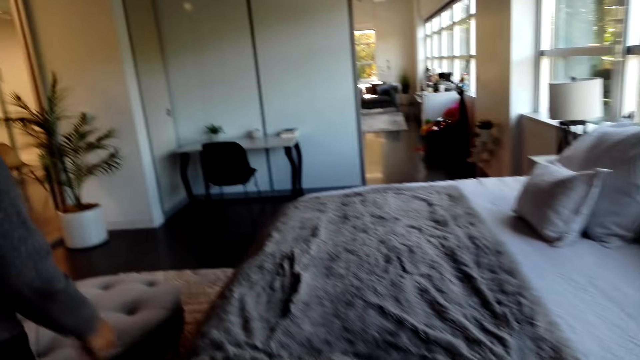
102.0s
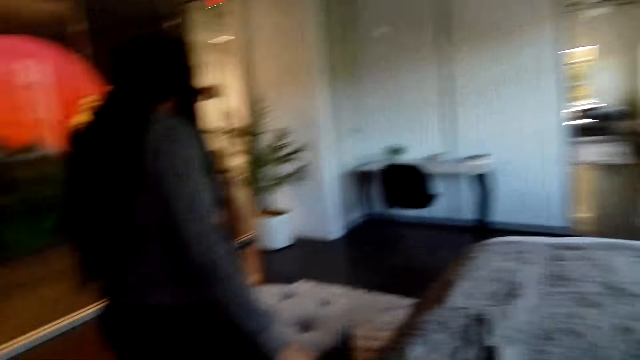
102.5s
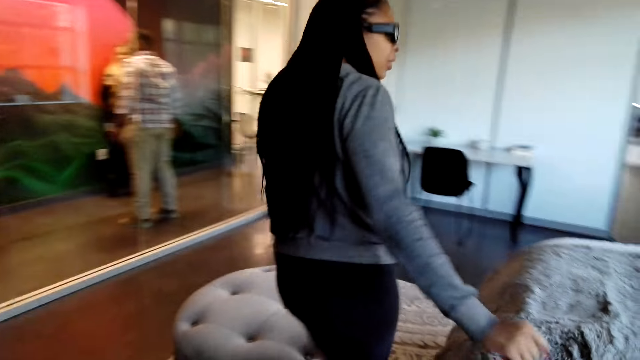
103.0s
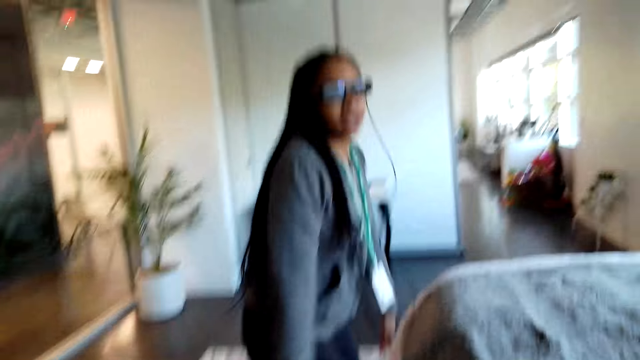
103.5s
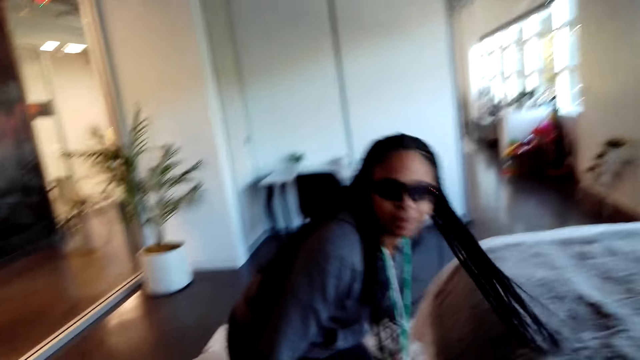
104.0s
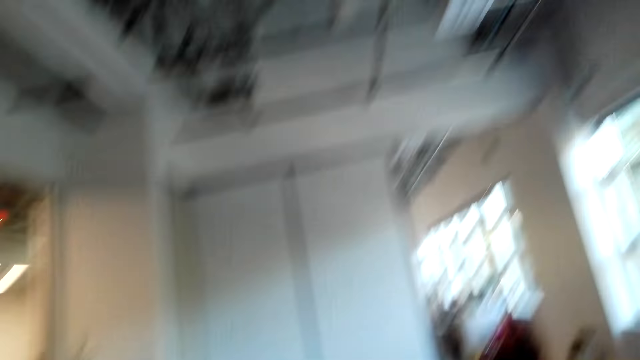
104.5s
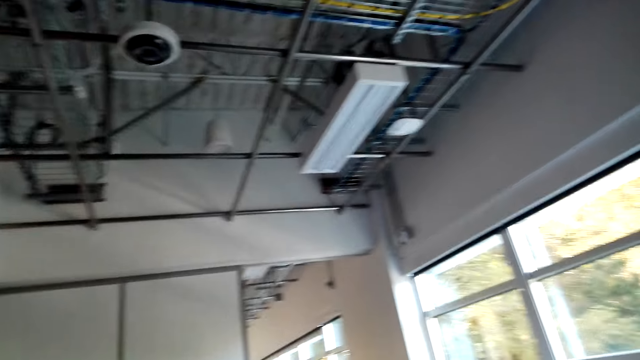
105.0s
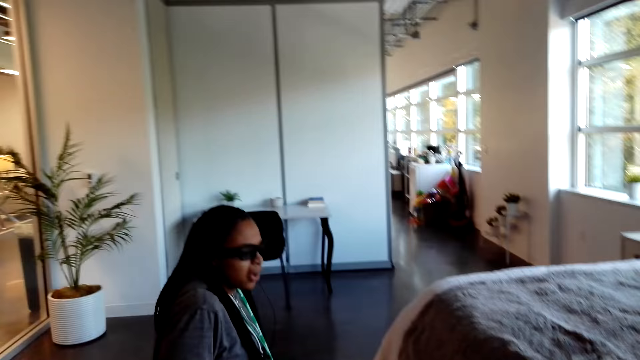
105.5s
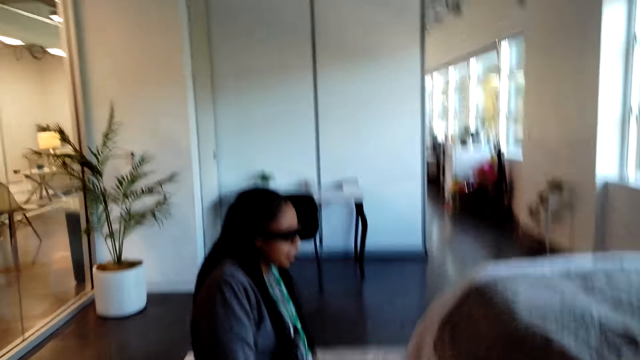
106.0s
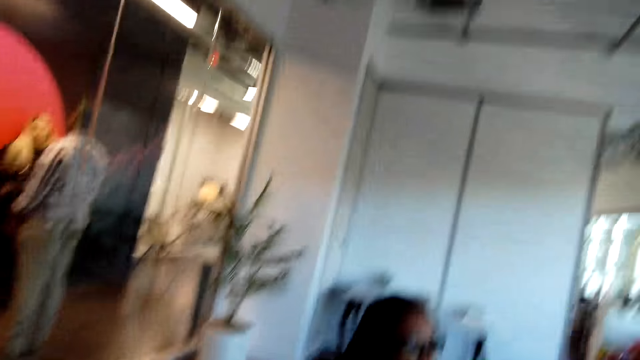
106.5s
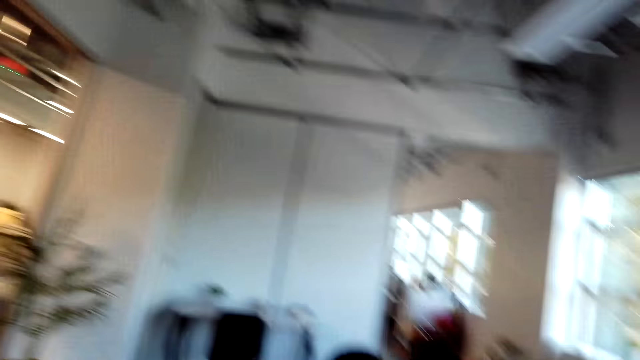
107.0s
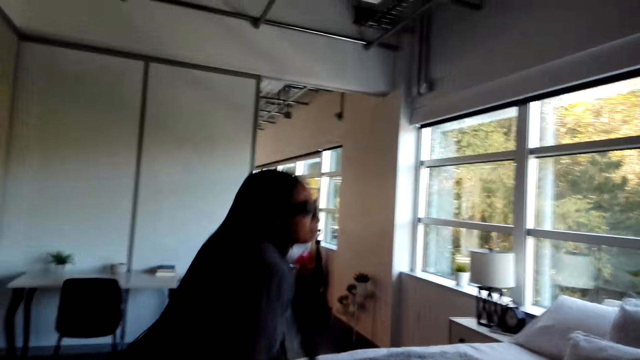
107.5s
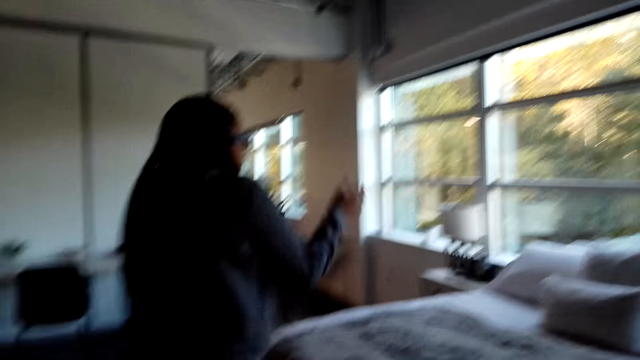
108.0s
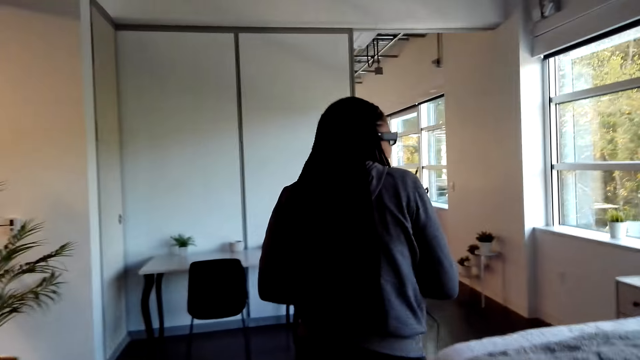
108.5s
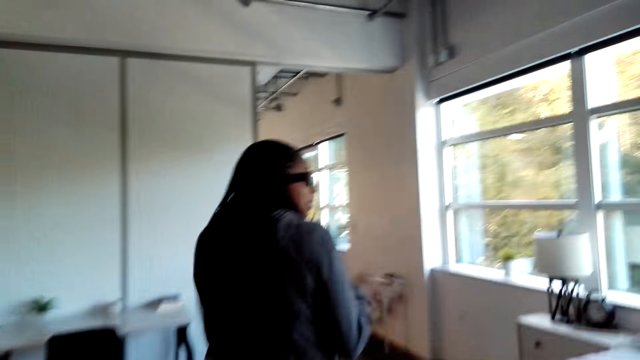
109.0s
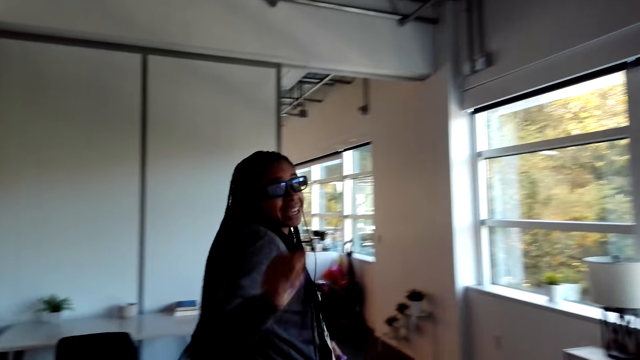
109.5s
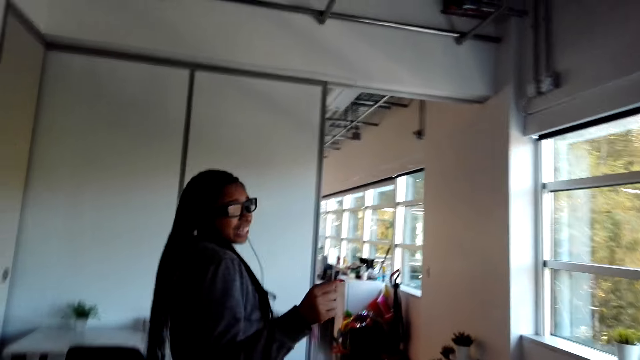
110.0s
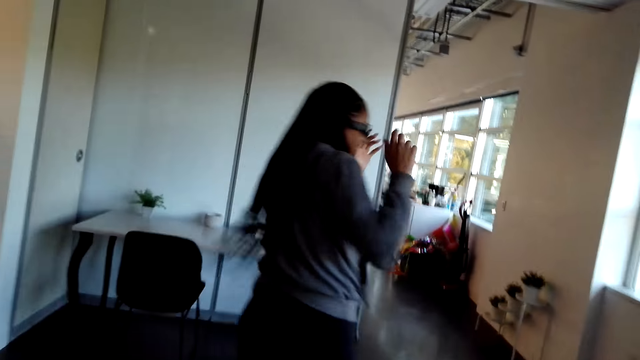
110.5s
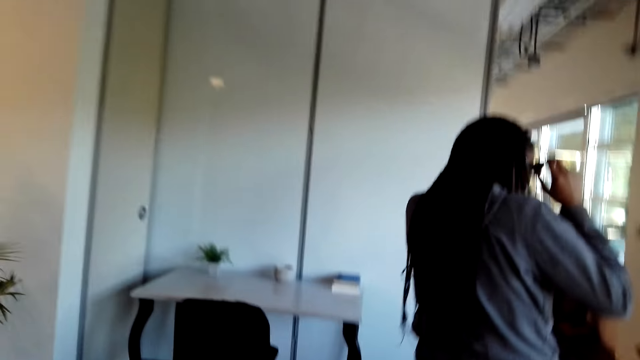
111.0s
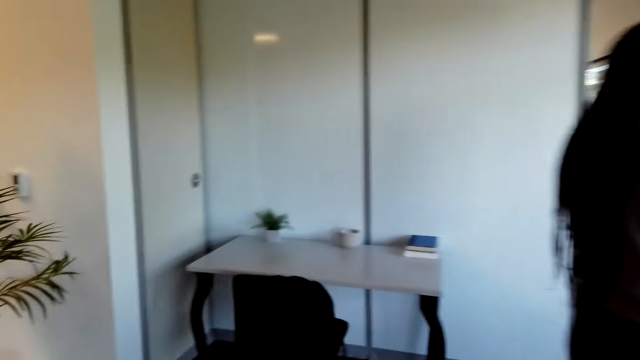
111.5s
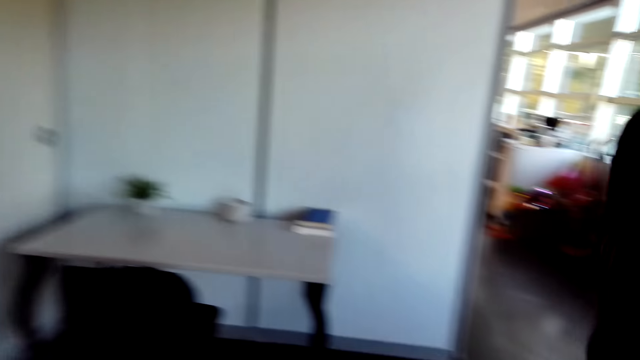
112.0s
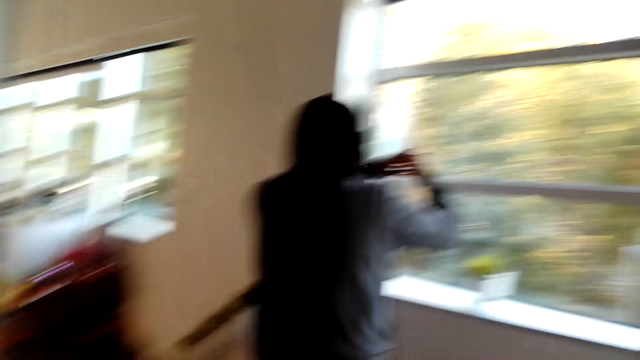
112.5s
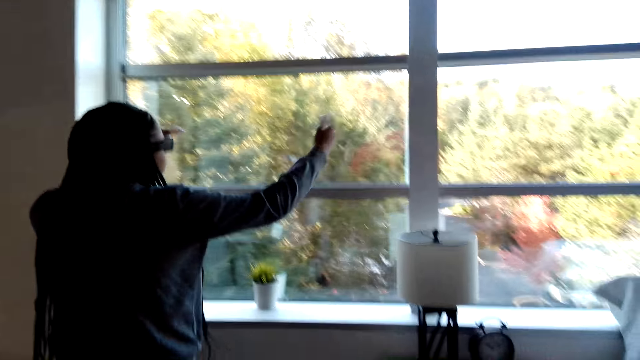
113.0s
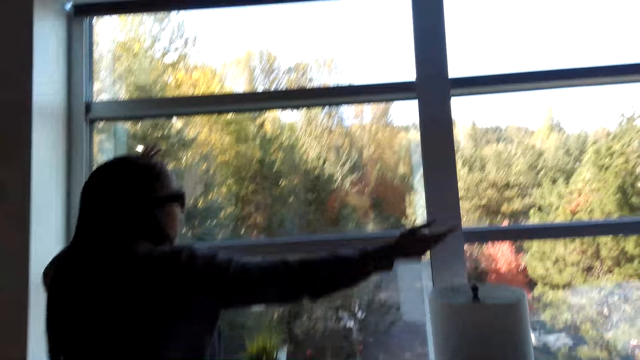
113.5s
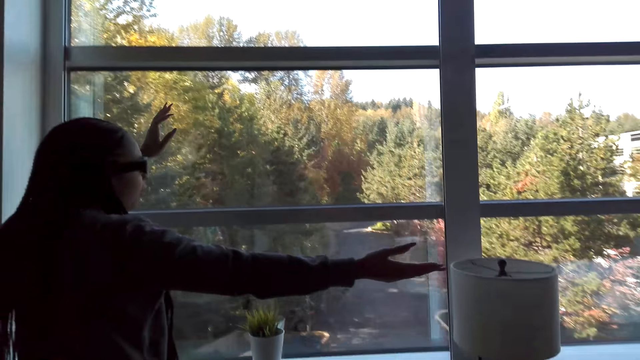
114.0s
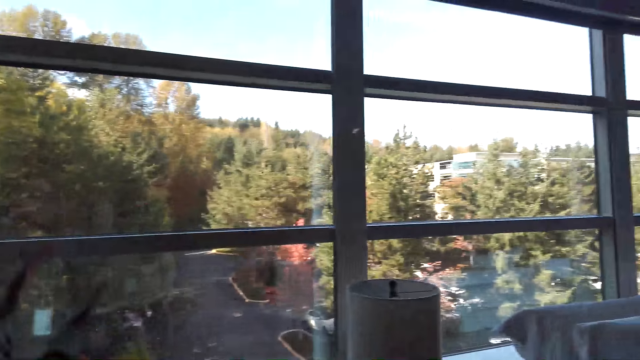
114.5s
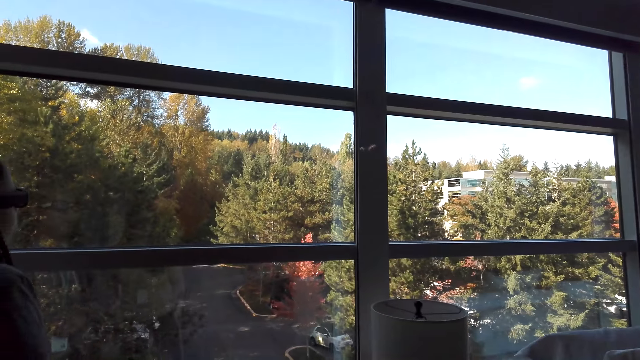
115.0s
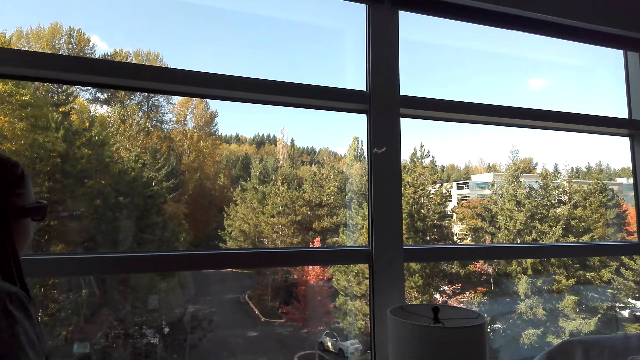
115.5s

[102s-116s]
A person sits down on the bed stool. The person stands up on her feet, walks around, and shows the camera wearer the window.

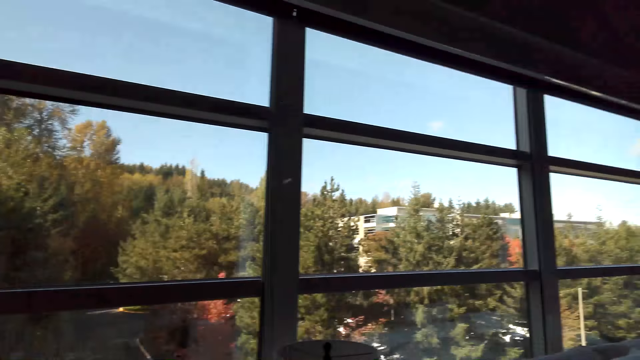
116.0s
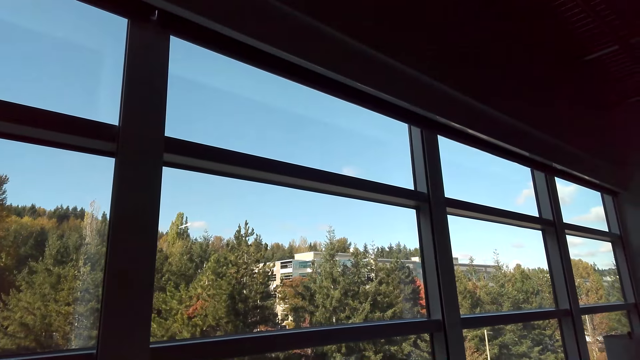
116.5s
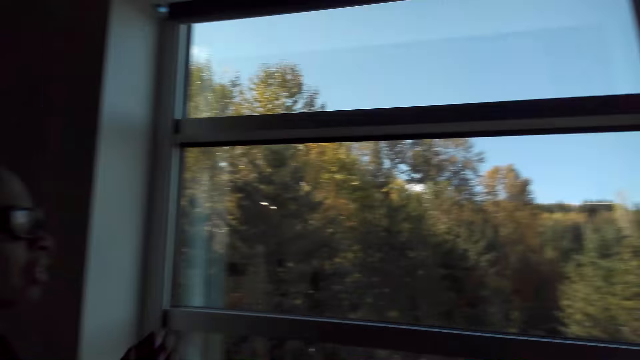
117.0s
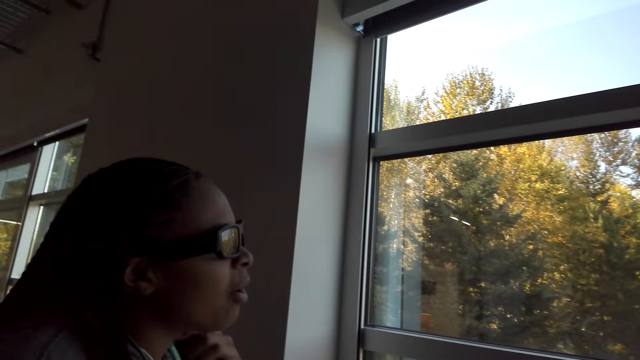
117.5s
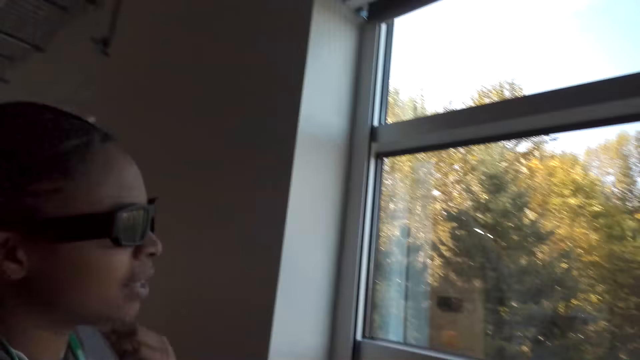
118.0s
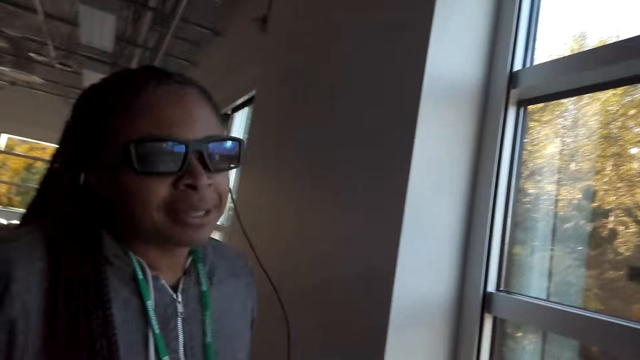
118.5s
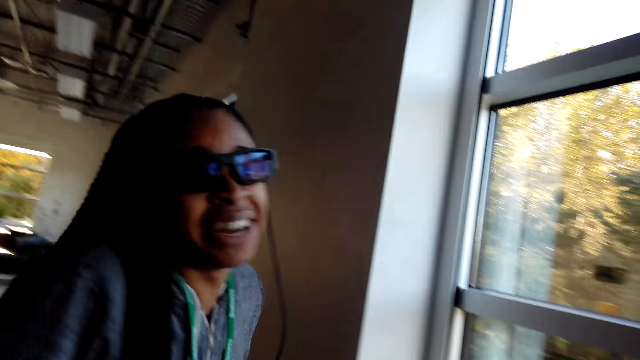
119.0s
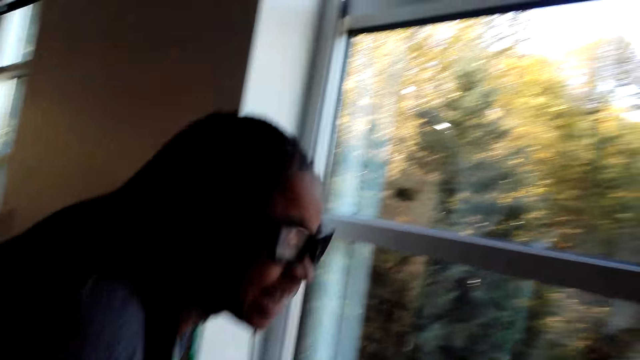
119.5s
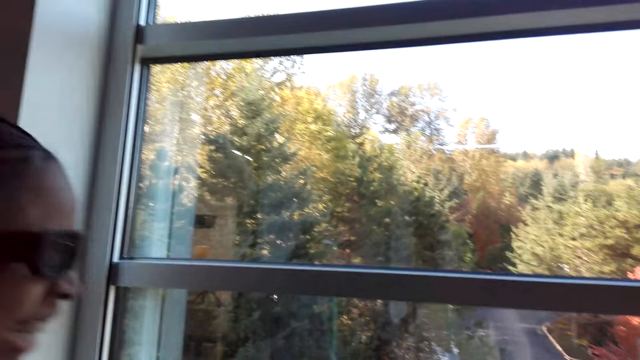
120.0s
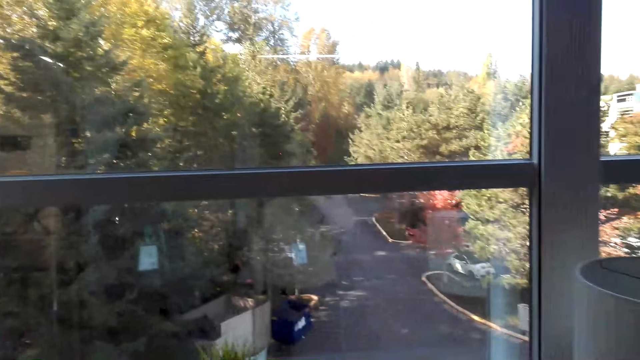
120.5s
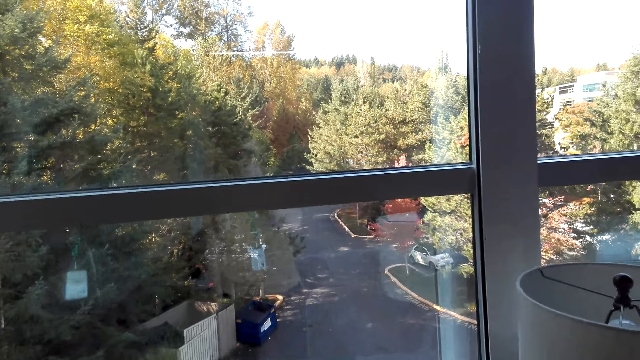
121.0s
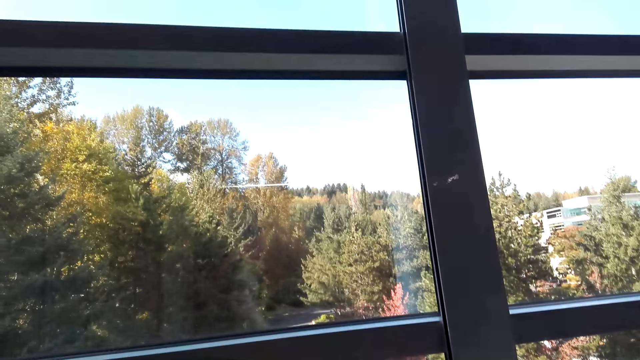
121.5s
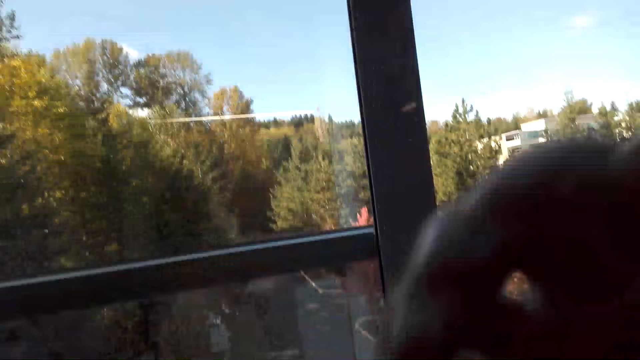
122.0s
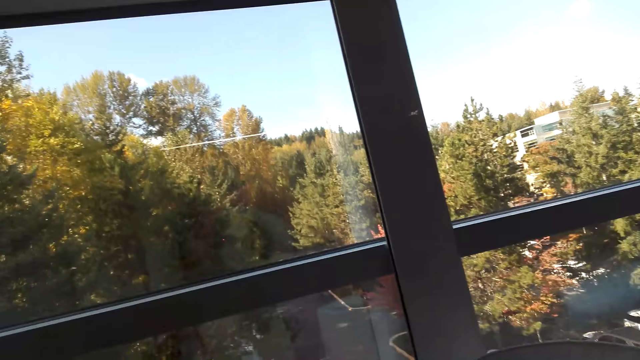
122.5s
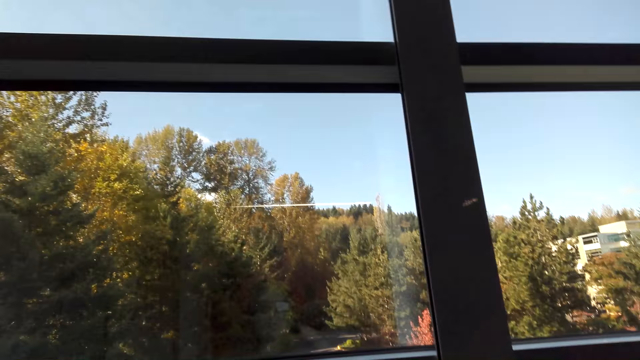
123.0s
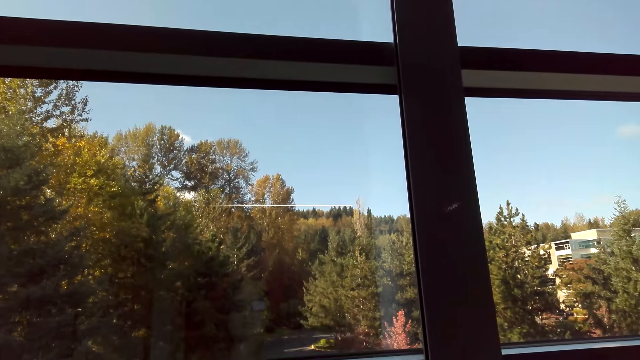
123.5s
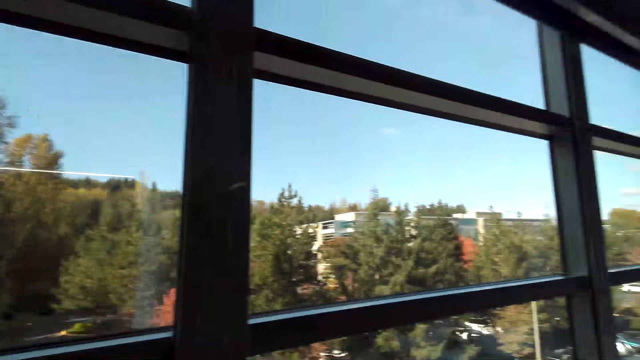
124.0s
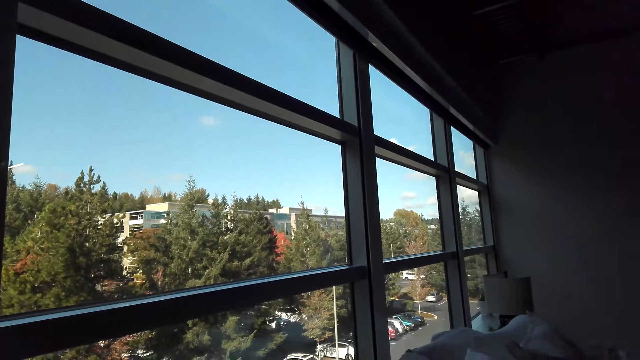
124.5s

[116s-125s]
The camera wearer looks around.
